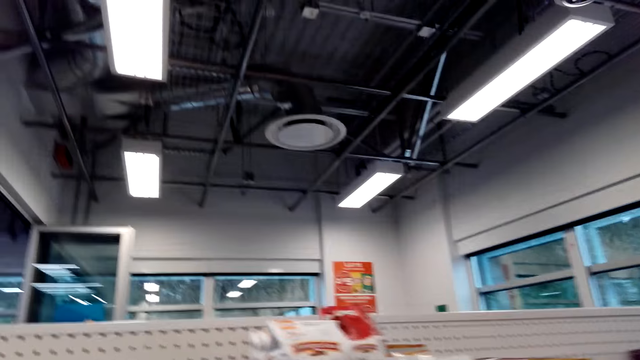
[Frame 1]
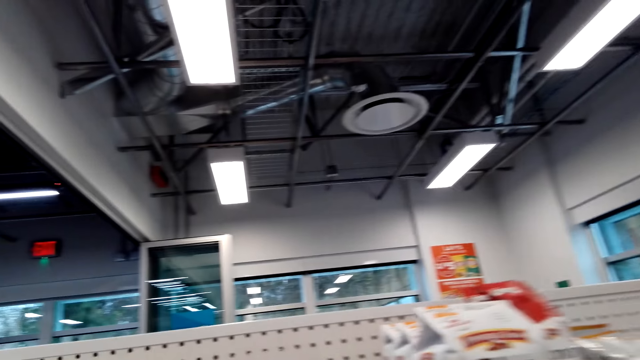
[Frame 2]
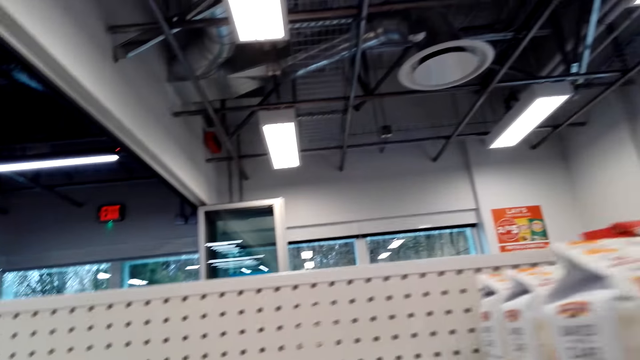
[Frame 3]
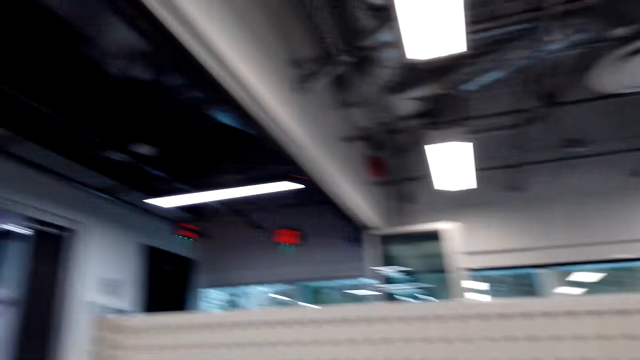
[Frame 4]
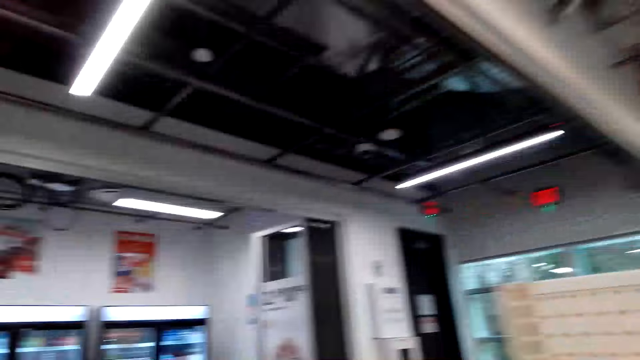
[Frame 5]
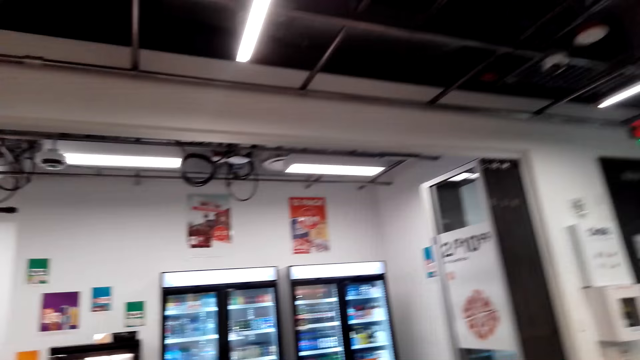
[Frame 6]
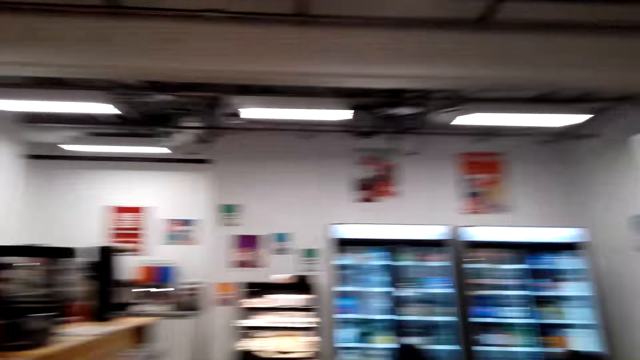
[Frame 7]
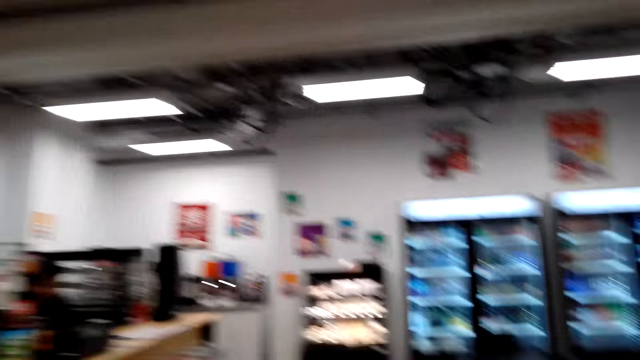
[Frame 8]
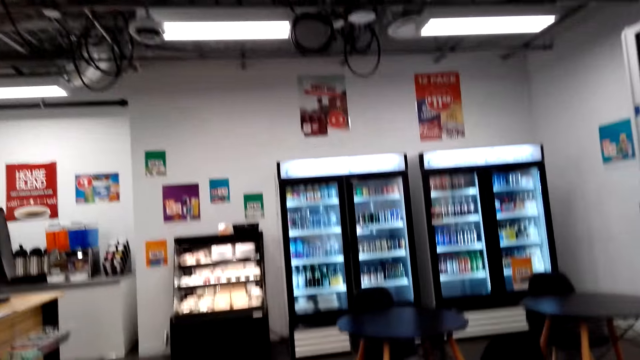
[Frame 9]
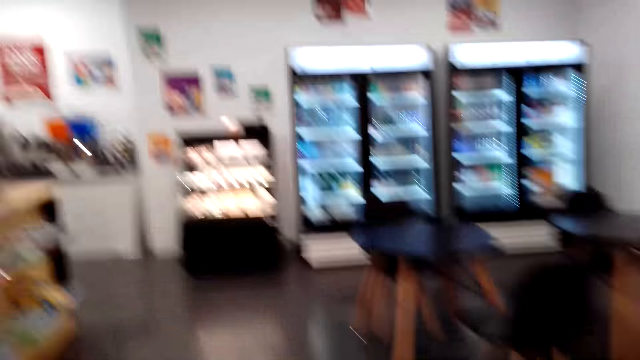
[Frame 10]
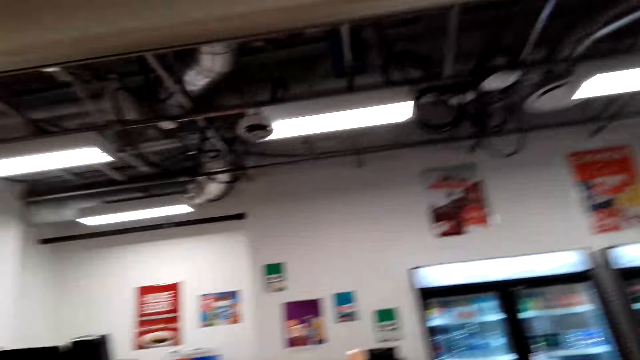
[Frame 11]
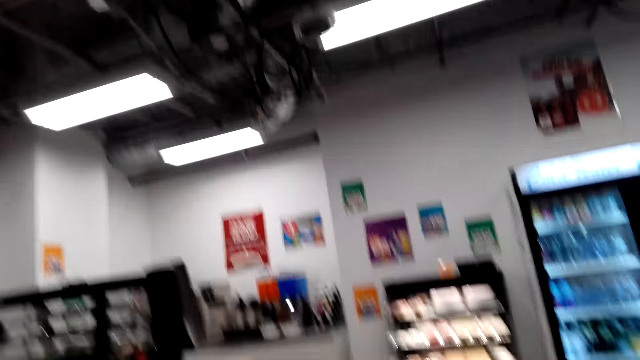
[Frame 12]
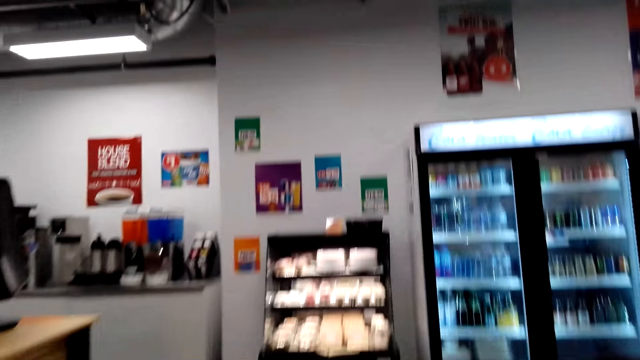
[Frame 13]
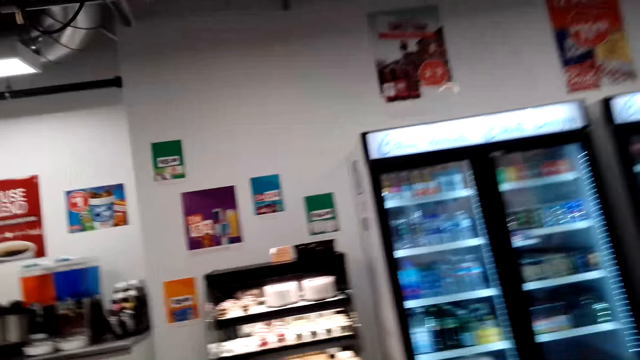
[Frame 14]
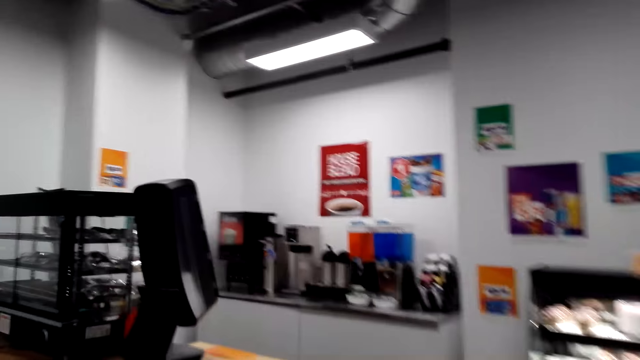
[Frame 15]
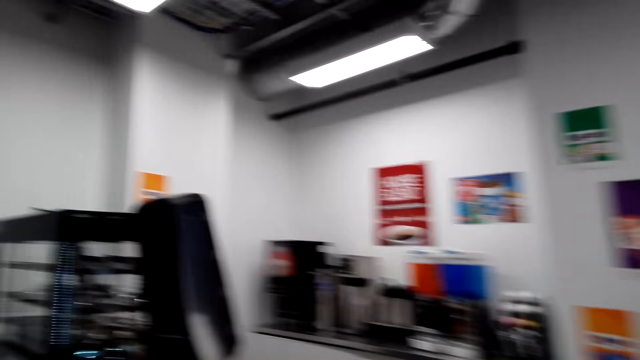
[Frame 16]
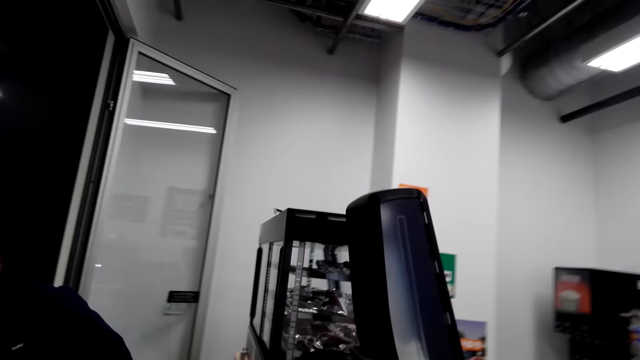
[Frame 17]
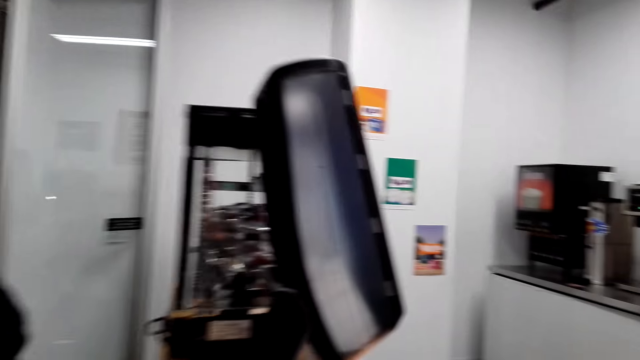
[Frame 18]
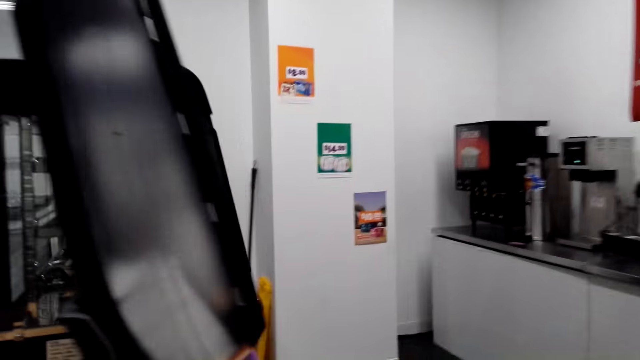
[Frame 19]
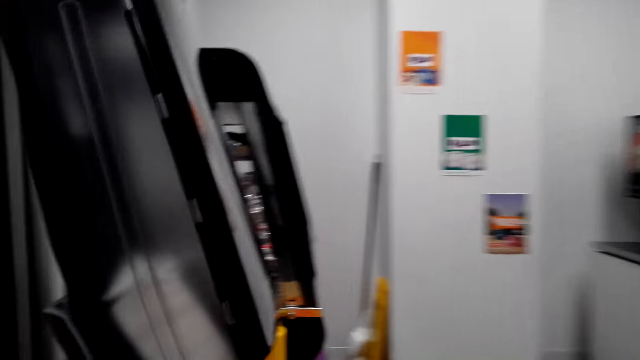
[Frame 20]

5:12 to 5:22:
The camera wearer looks at the roof. They walk around. They talk to a man.

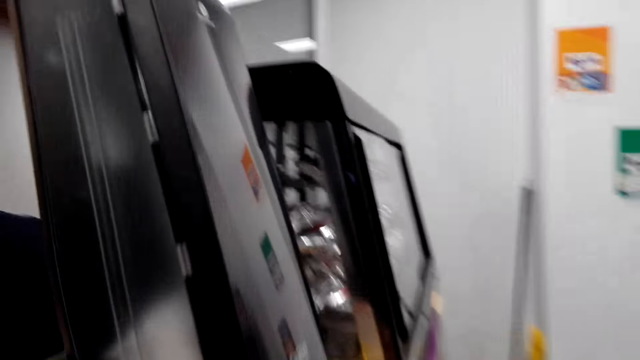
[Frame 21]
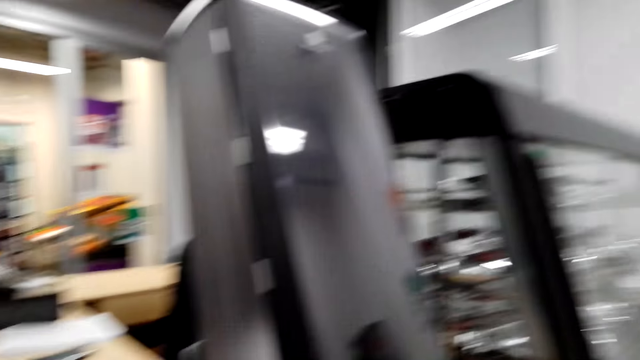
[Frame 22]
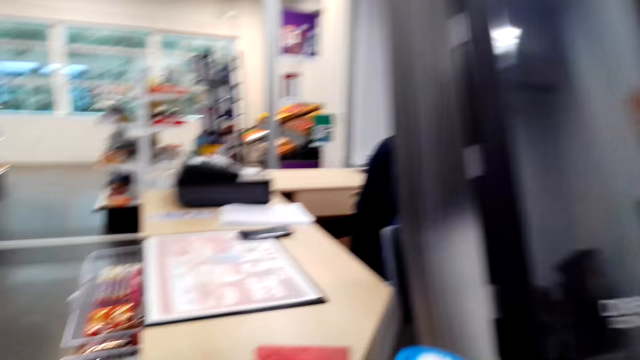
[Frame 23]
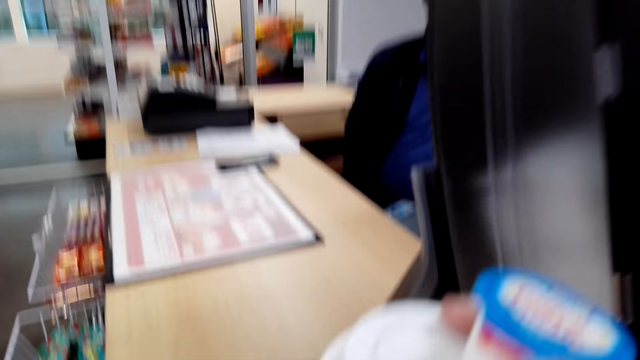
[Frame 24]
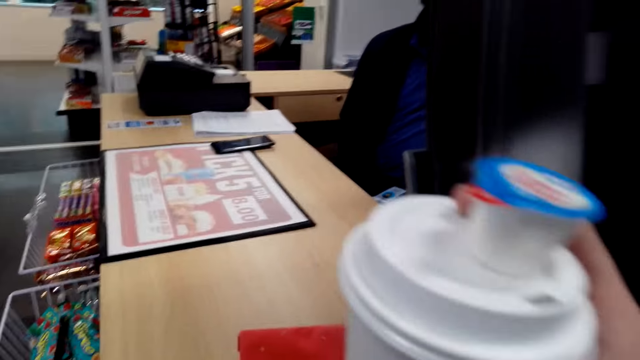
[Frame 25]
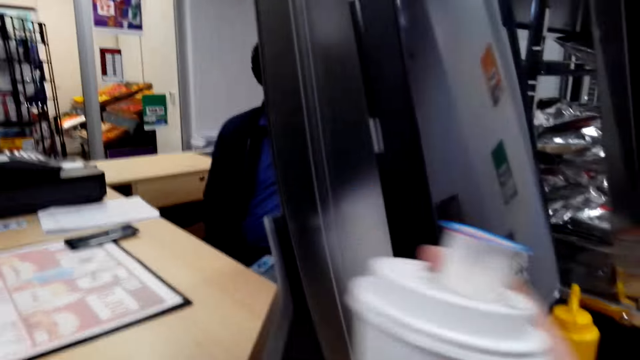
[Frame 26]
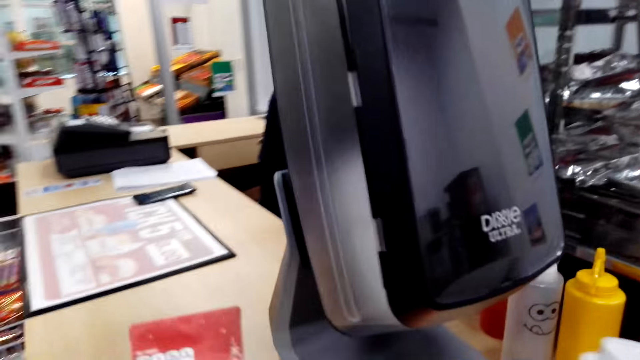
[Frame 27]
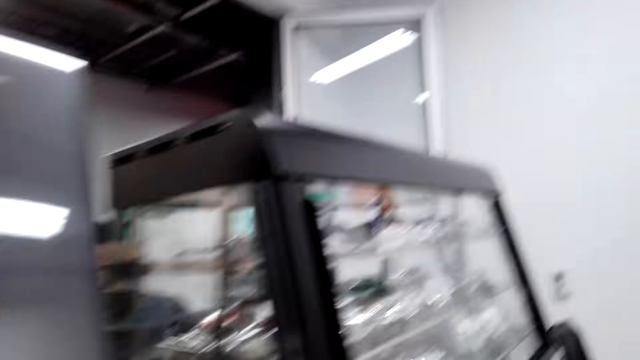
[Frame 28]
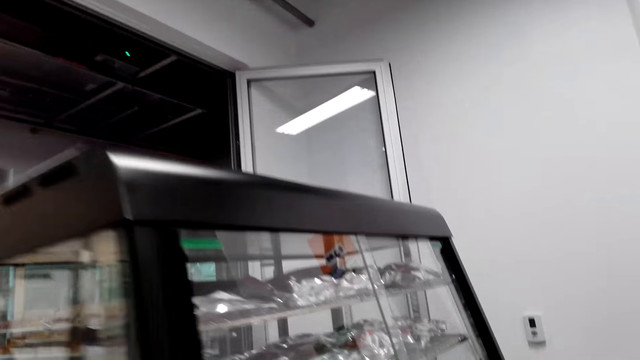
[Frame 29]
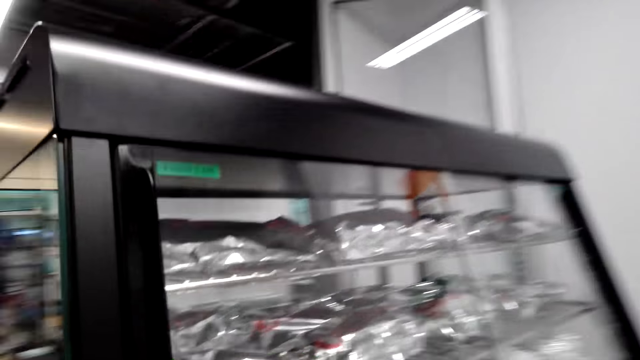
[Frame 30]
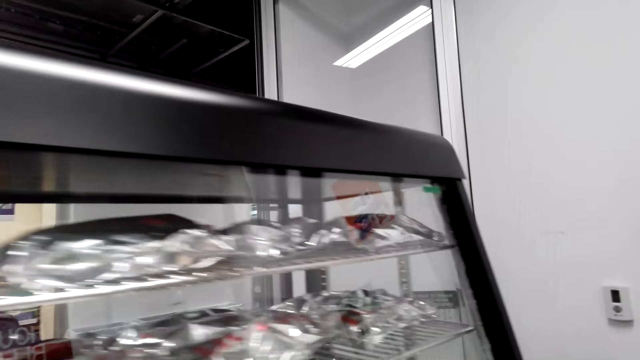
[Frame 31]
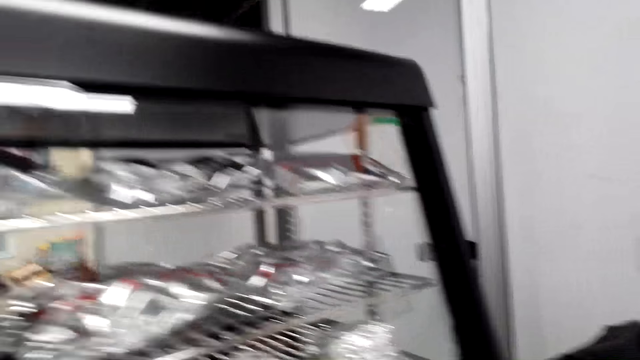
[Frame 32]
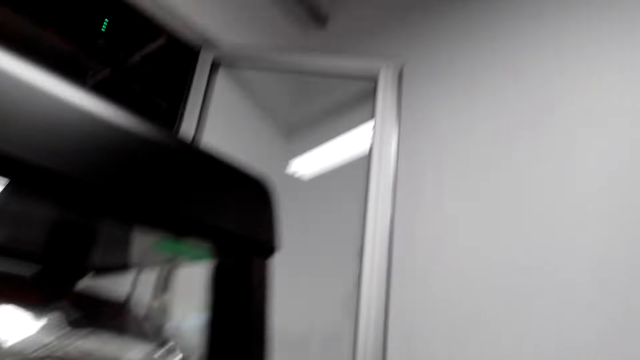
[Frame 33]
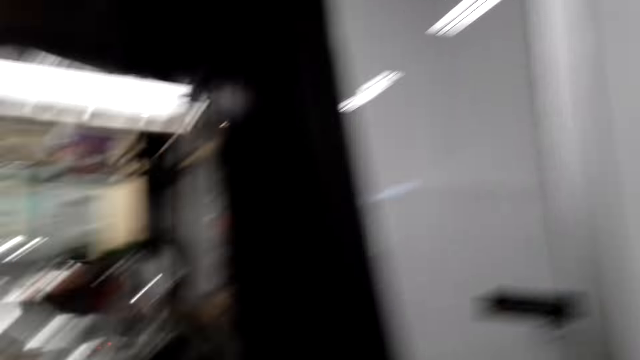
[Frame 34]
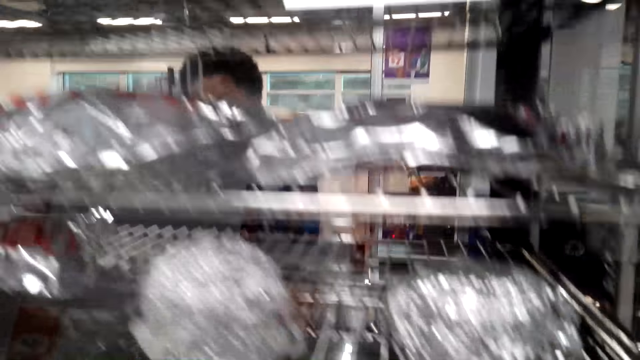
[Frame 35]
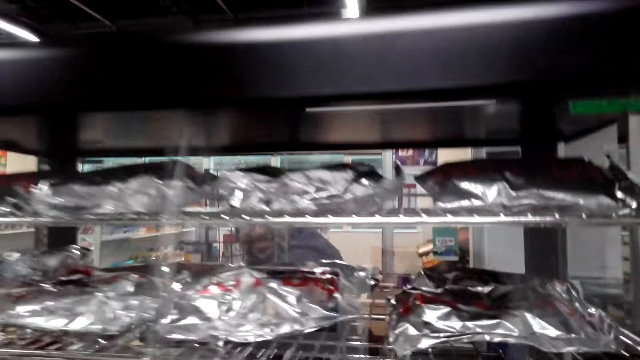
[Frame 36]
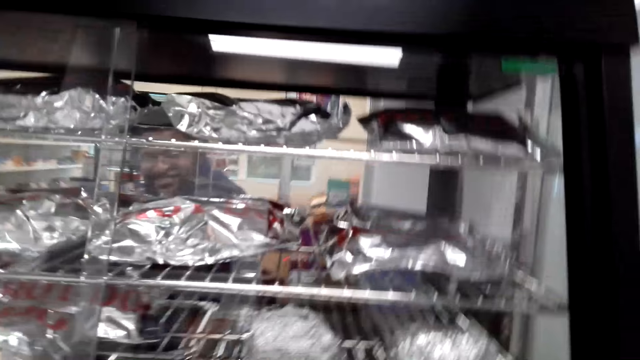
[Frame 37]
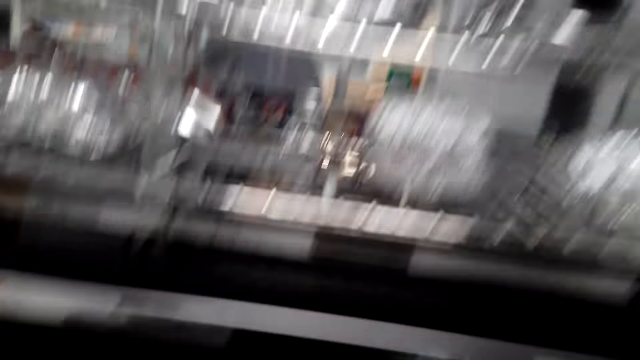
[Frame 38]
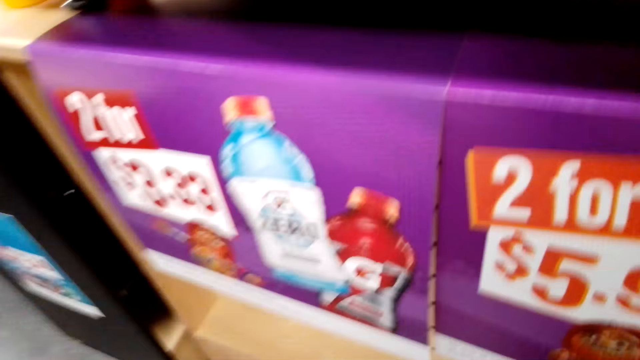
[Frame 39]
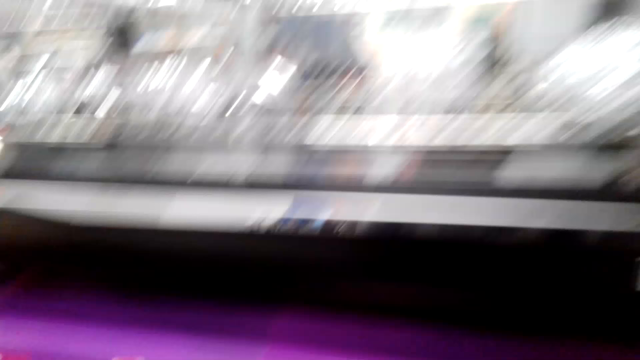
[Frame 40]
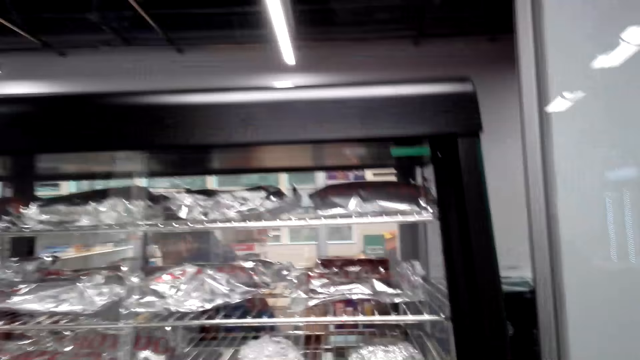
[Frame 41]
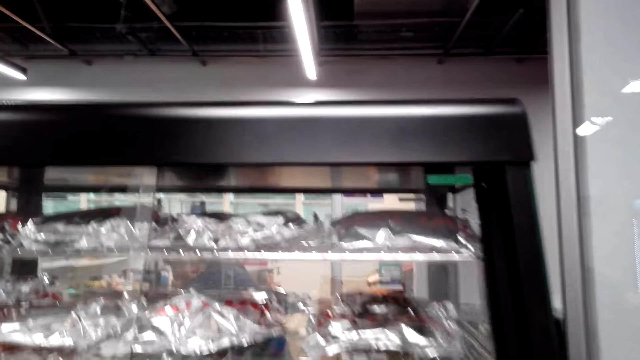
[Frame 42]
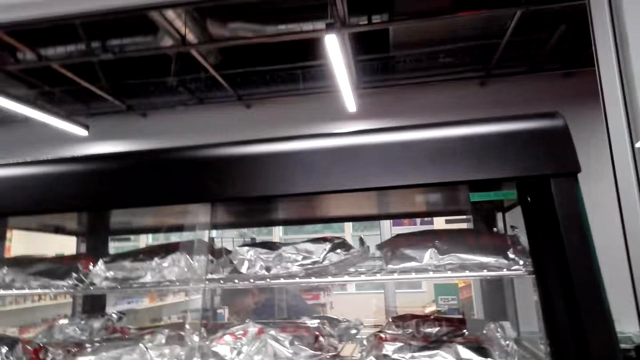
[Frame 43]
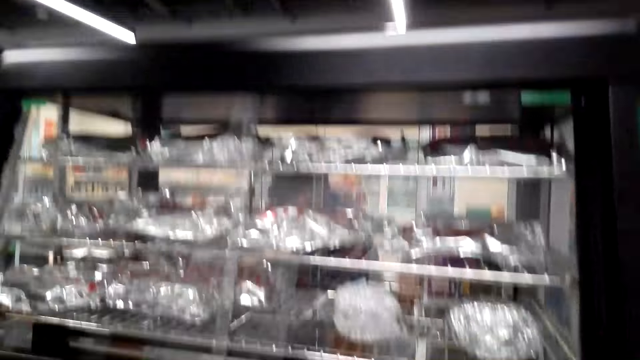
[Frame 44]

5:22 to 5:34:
The camera wearer holds the containers. They put the packet of cookies on the counter. They walk to the grill. They laugh. They look at the grill.
